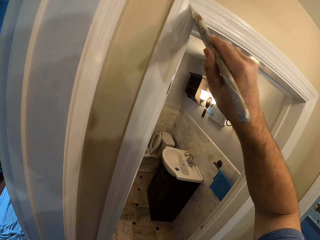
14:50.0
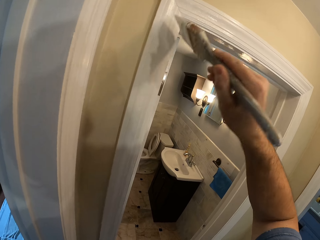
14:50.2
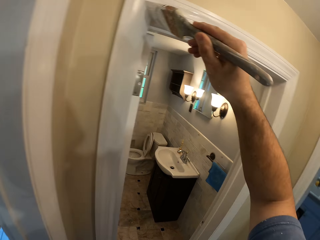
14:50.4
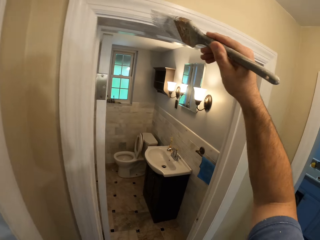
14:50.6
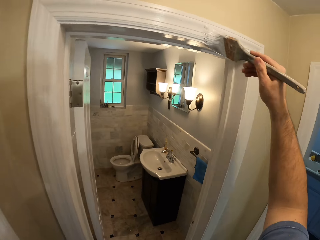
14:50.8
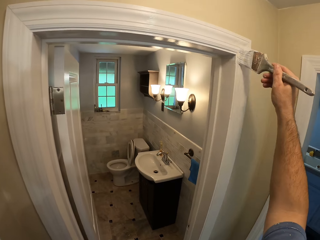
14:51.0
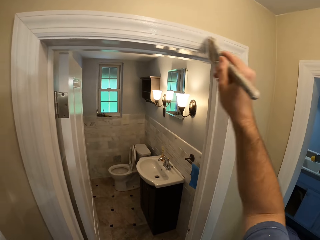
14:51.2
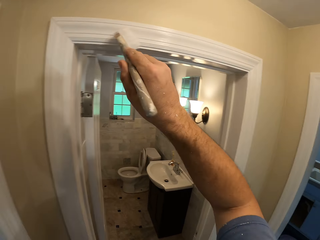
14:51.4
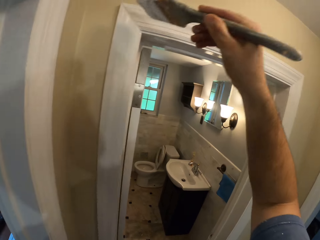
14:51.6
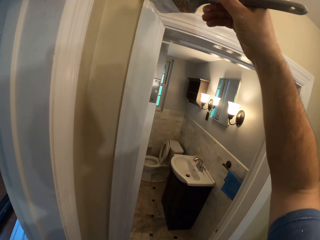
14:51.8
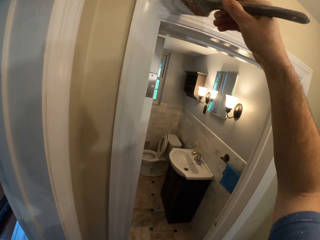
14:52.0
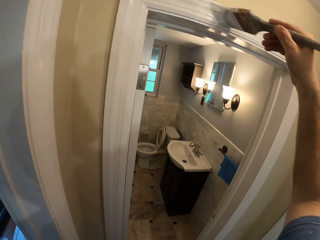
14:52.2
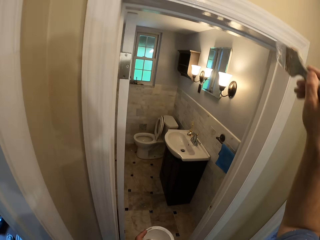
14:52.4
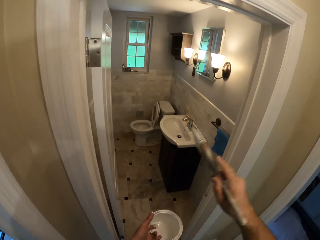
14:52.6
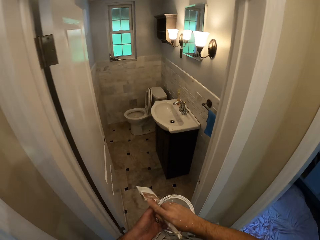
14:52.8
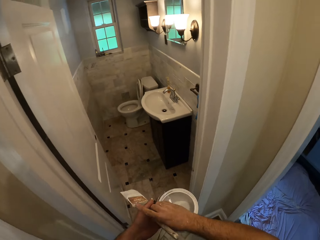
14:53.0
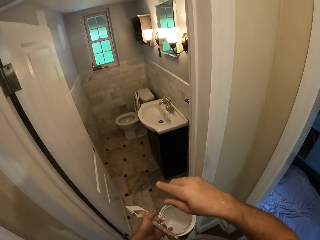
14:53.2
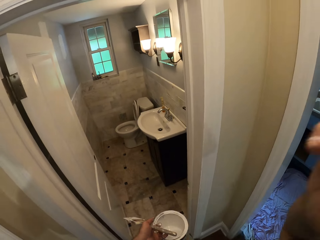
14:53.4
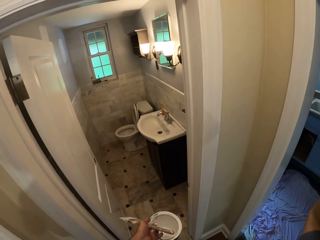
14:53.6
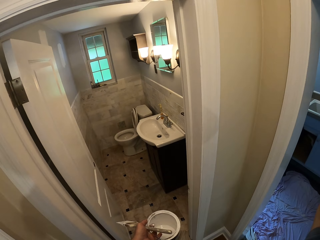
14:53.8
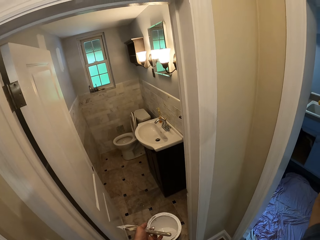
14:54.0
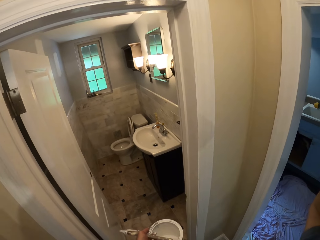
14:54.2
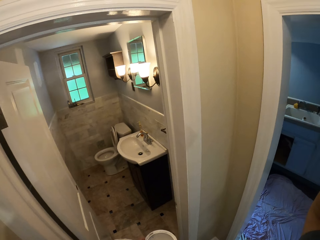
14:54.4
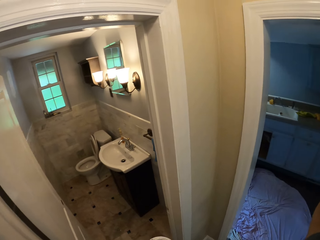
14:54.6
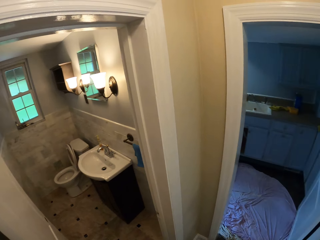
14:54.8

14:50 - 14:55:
The camera wearer holds the paint brush on the hand. He passes the brush to his left hand.
